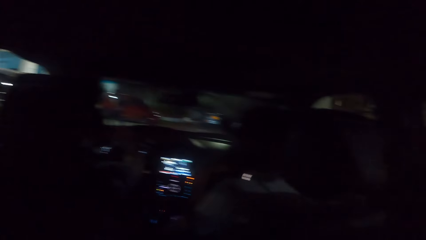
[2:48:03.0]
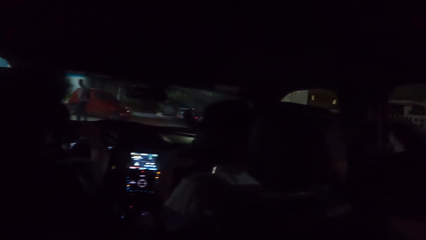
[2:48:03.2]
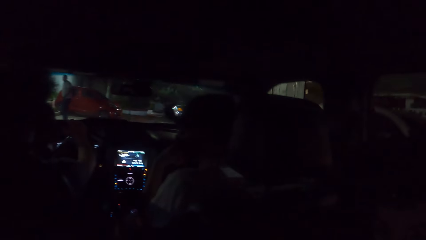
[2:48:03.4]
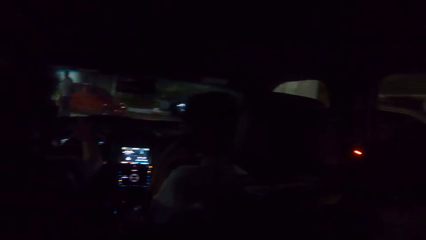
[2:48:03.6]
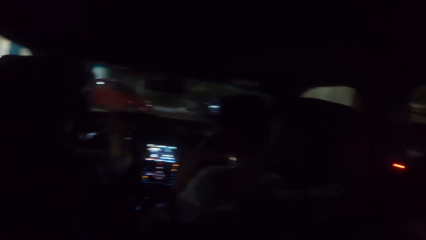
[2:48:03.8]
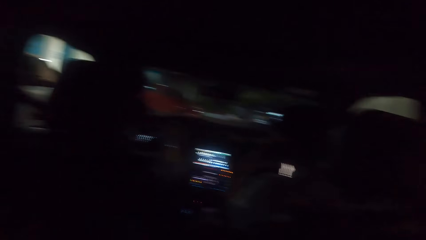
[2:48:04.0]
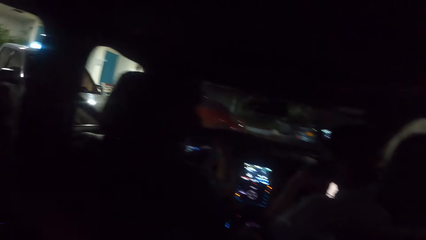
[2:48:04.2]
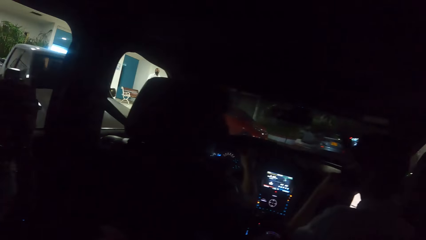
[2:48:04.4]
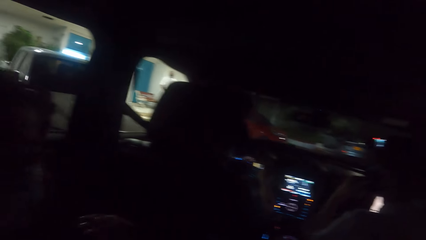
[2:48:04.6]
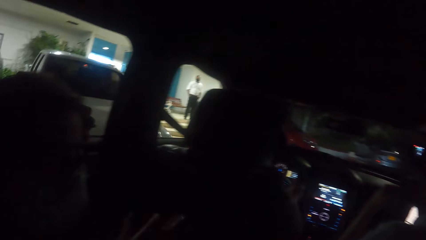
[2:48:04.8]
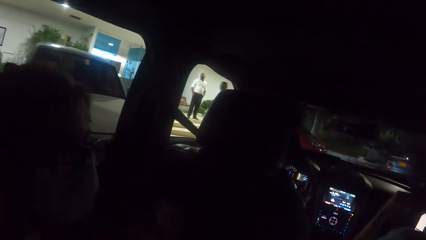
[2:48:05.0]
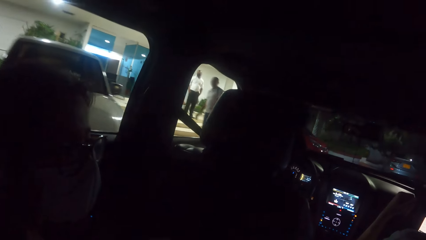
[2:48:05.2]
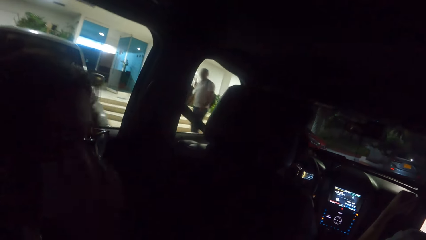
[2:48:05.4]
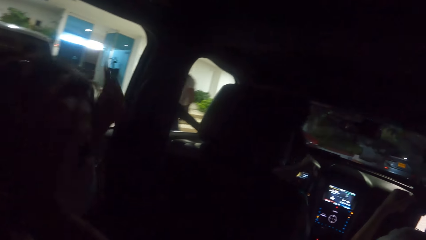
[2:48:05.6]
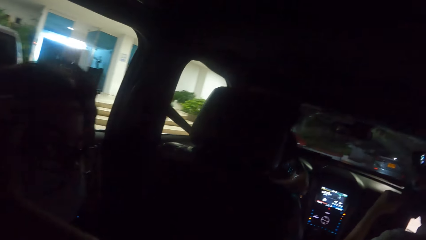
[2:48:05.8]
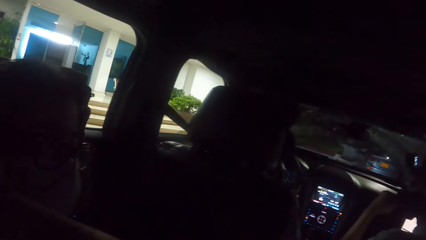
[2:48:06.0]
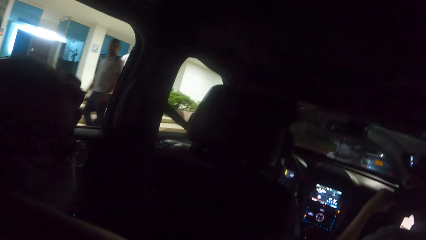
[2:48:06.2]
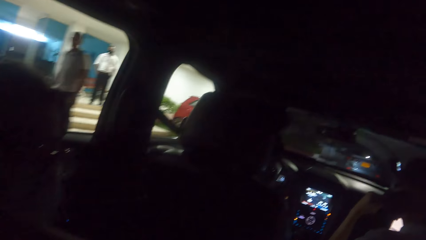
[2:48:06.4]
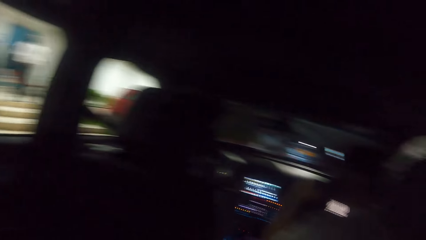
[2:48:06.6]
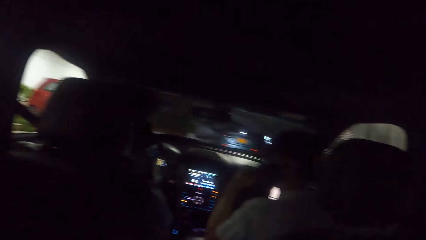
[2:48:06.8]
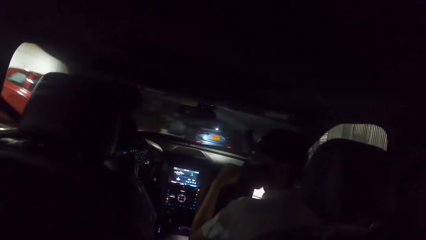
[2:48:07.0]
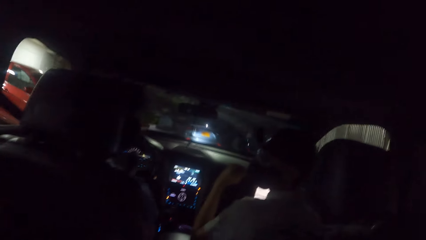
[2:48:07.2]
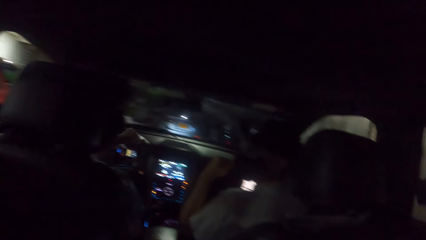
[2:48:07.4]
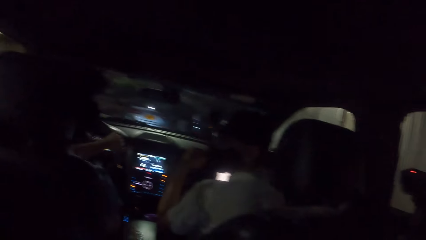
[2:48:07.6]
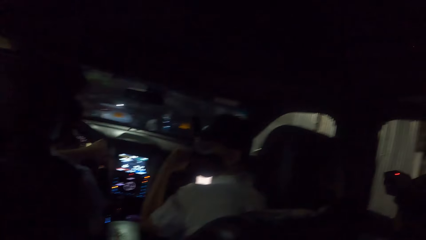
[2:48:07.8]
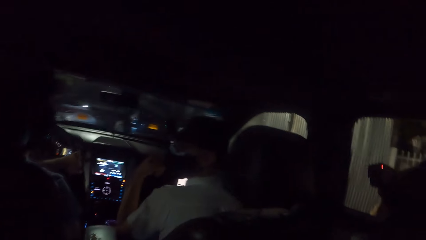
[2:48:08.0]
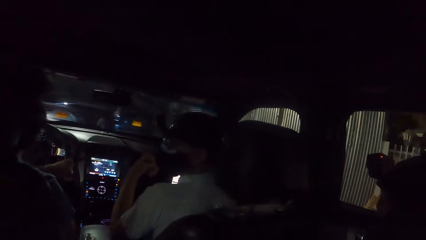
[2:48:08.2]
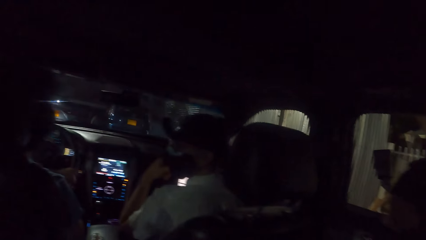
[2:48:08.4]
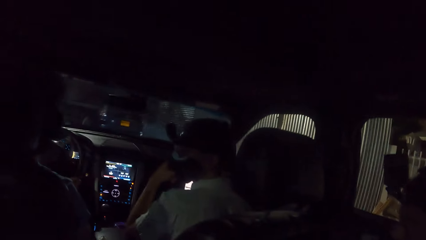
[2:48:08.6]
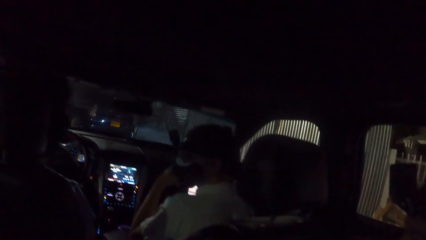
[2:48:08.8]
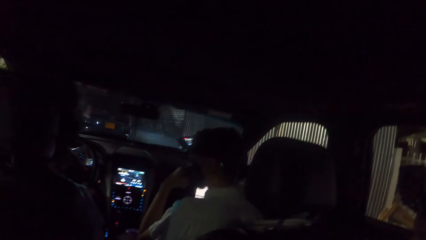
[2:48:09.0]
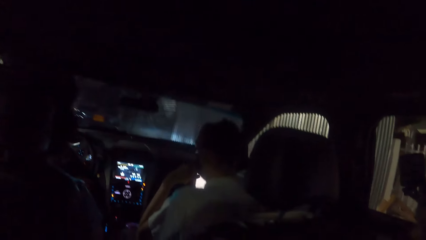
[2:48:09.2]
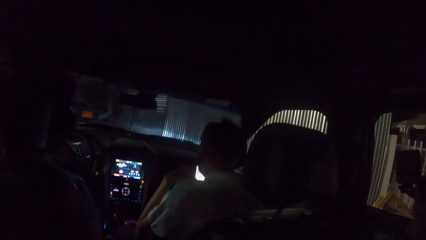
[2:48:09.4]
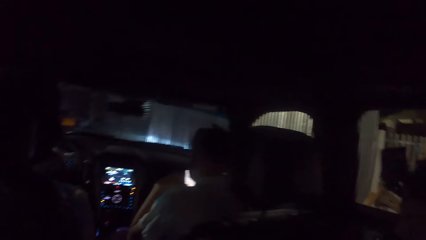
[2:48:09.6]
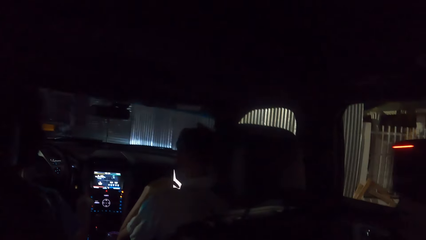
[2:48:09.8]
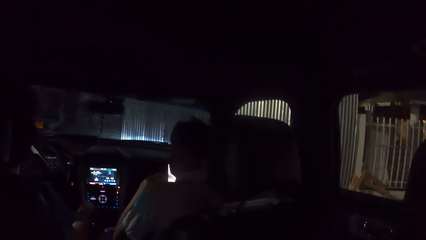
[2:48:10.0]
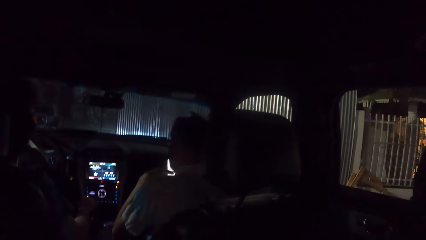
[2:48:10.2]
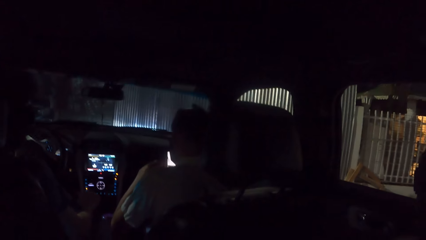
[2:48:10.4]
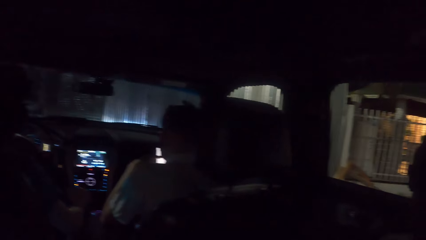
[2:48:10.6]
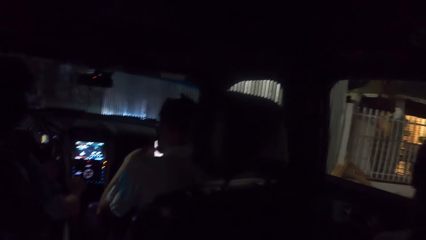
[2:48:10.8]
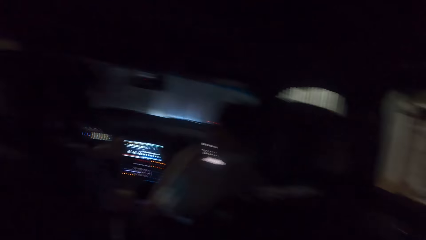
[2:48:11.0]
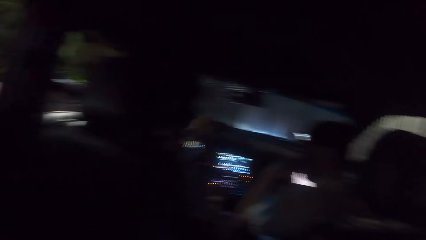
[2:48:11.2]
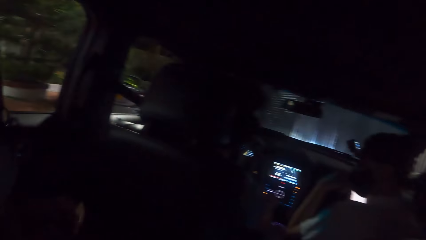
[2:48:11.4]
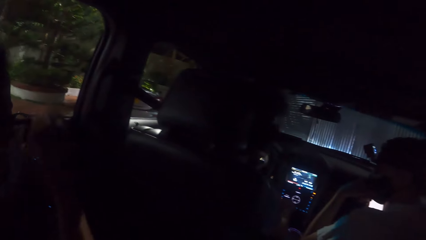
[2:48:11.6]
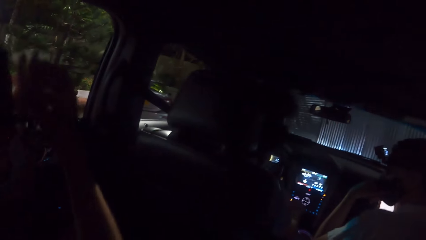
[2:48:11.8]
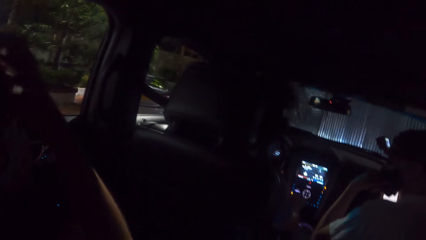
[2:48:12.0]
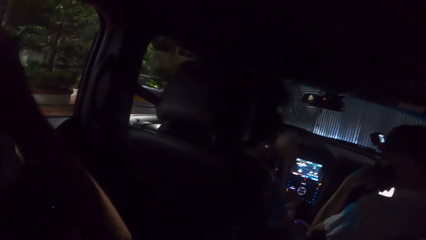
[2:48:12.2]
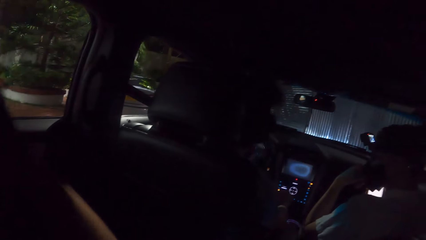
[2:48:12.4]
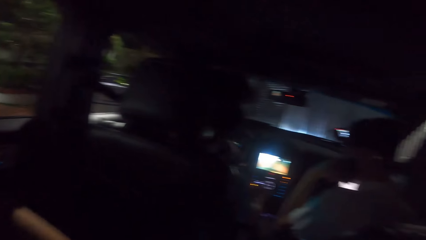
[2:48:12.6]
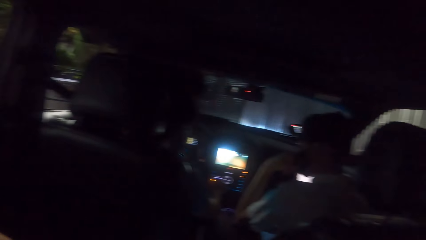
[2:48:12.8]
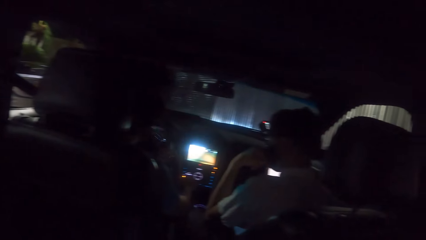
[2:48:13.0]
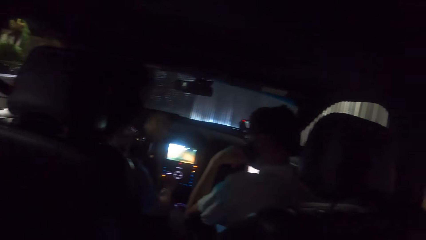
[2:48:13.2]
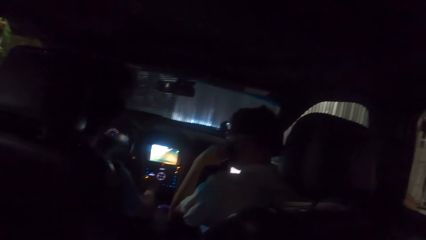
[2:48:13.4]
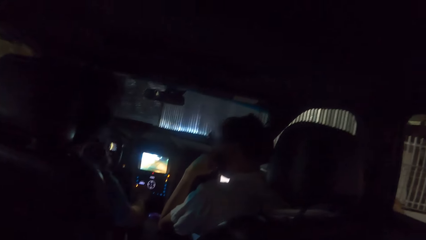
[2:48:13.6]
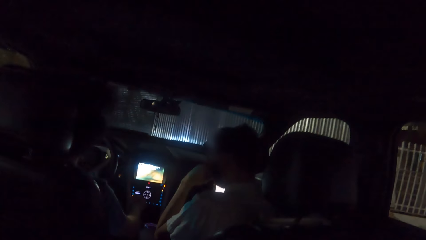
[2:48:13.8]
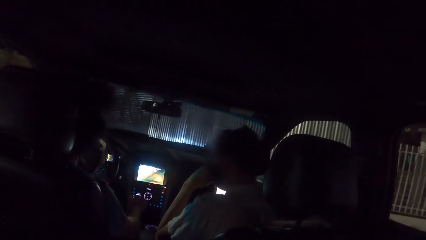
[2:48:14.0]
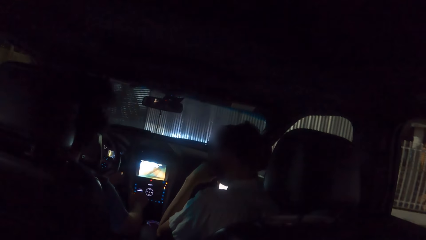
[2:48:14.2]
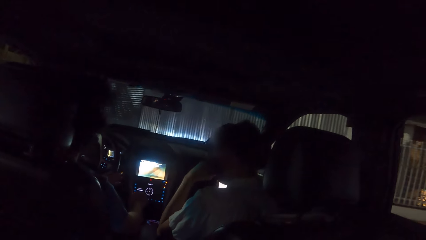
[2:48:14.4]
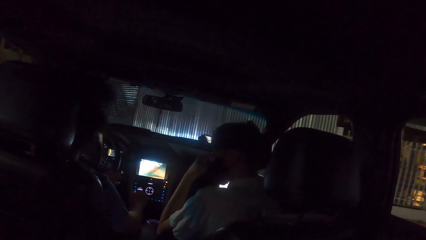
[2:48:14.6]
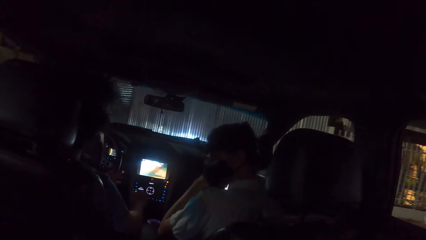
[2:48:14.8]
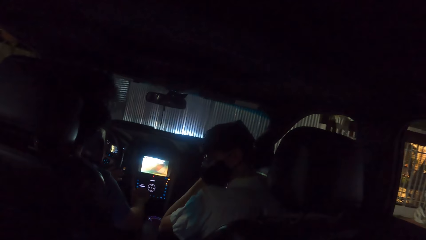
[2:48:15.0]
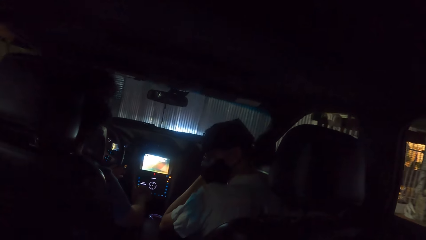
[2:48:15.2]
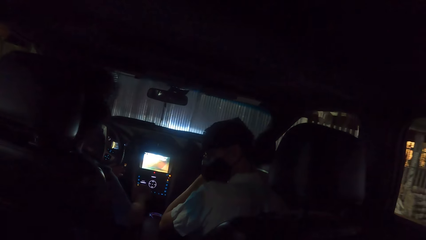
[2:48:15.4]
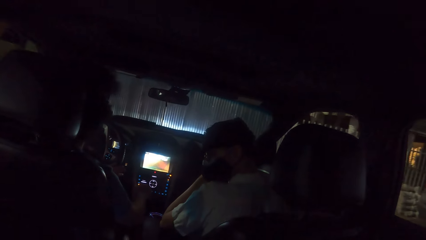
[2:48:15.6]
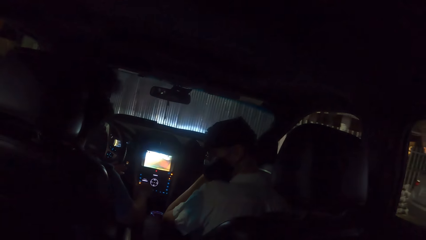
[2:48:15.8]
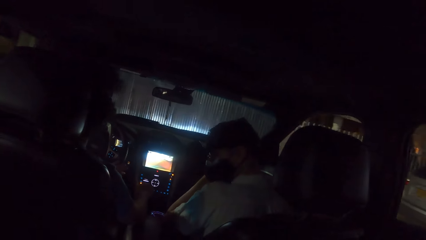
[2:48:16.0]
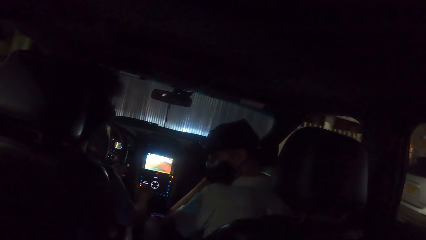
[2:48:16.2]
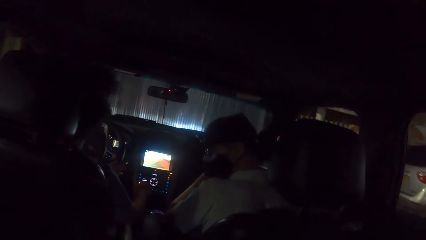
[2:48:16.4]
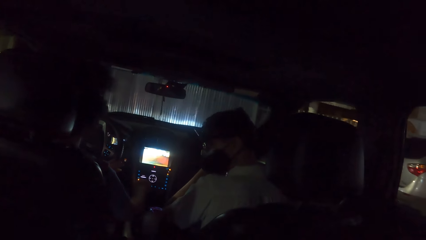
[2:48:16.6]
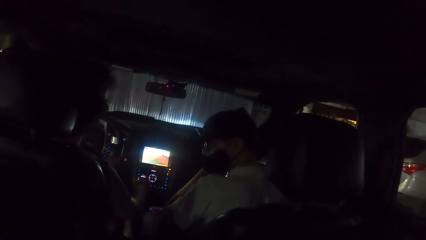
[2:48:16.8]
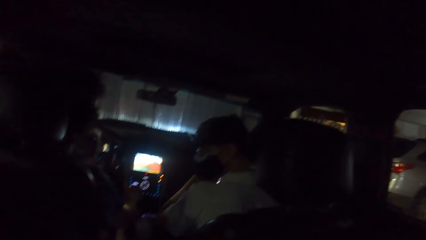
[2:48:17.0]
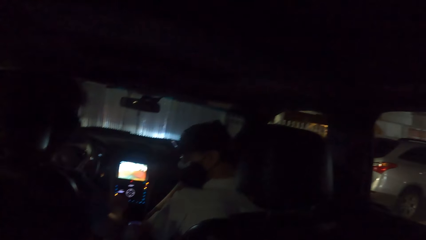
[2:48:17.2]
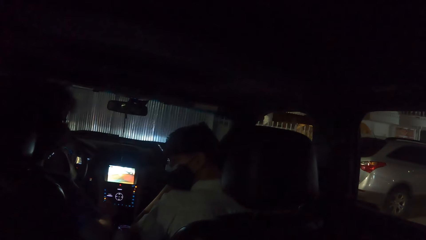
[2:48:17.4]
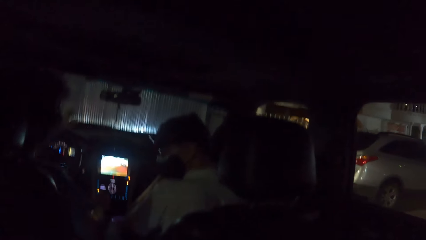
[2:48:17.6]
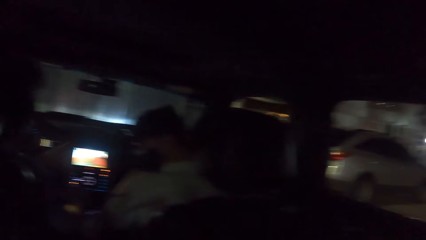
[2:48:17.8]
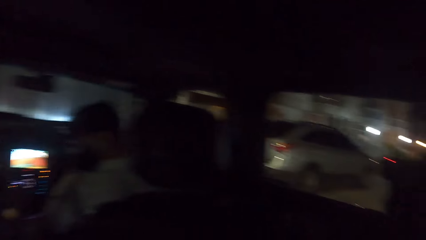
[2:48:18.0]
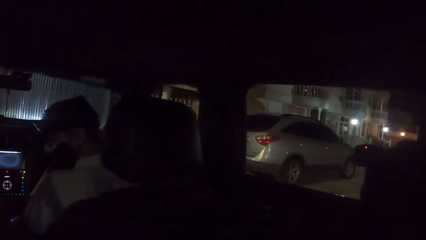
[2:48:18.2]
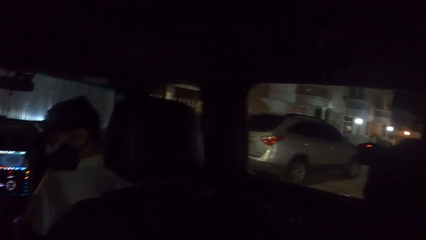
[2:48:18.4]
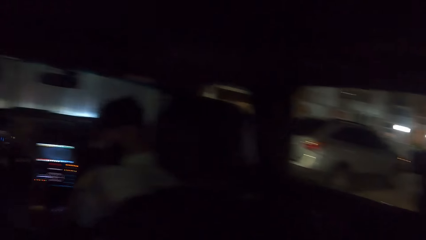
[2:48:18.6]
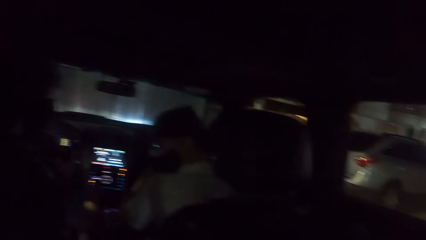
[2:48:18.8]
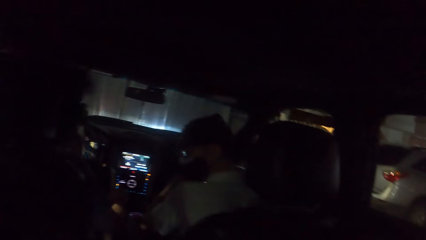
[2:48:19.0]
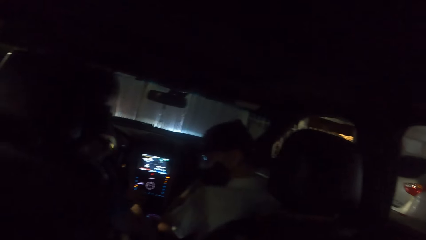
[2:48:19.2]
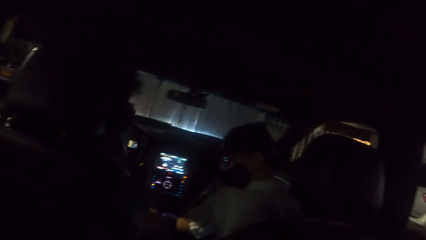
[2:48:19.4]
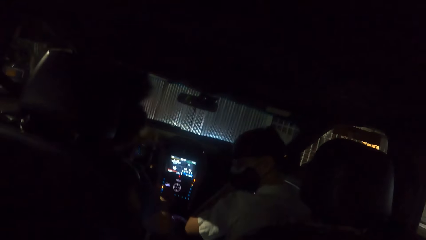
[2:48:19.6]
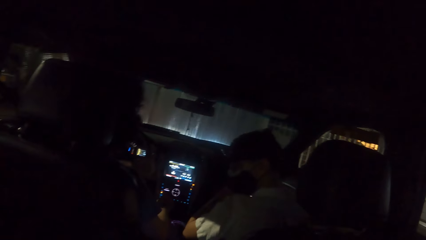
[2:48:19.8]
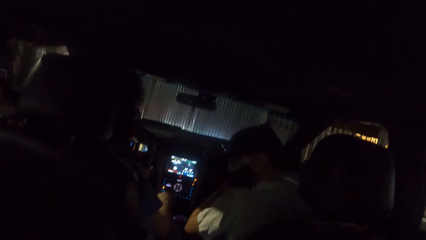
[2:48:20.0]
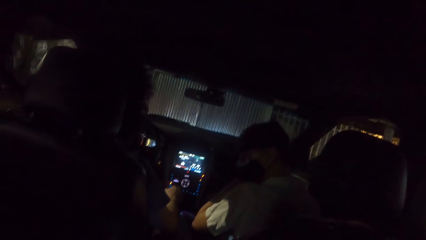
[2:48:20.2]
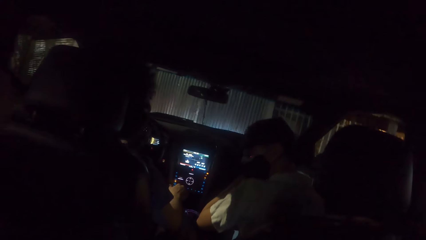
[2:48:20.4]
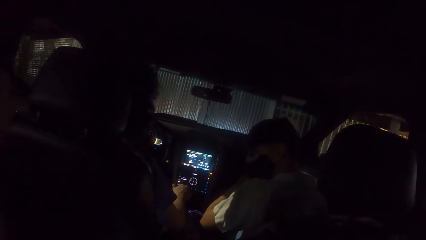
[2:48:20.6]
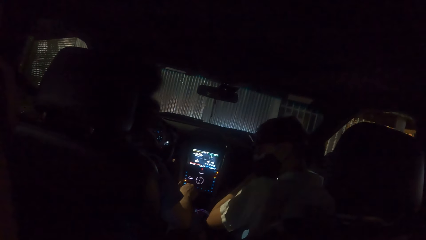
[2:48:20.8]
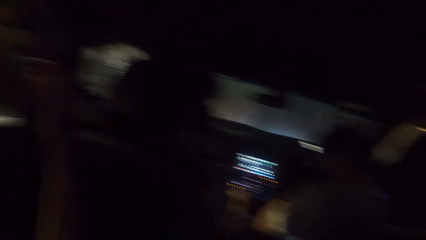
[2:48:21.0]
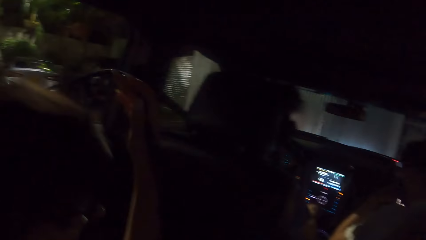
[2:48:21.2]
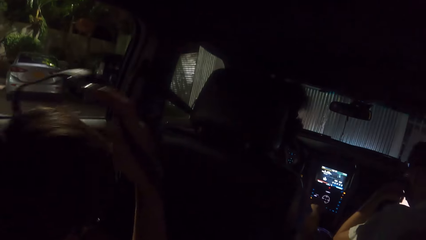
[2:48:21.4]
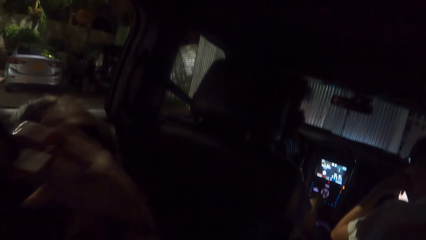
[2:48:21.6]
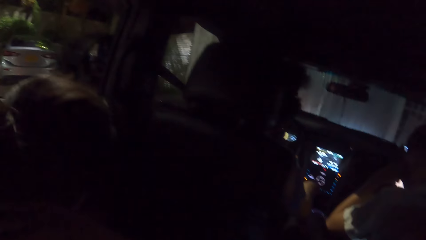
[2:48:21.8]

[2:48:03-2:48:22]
The woman combs her hair with her right hand and with a comb in her left hand. The man parks the car in a parking lot. The woman touches the face. The camera wearer looks around.
